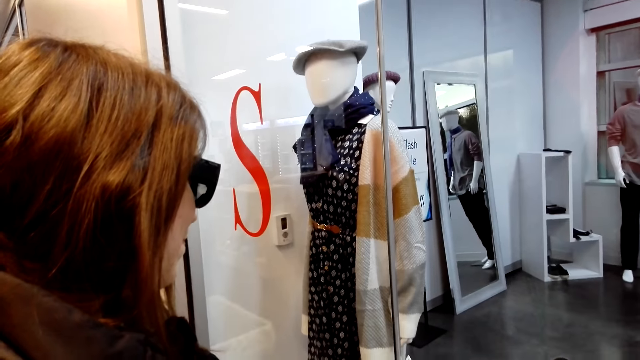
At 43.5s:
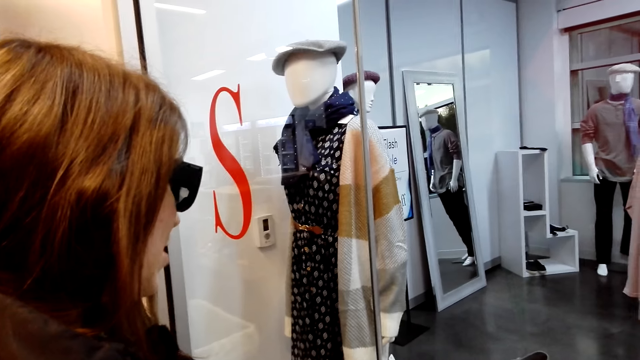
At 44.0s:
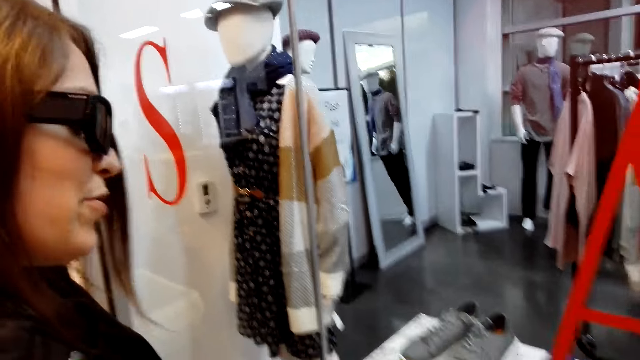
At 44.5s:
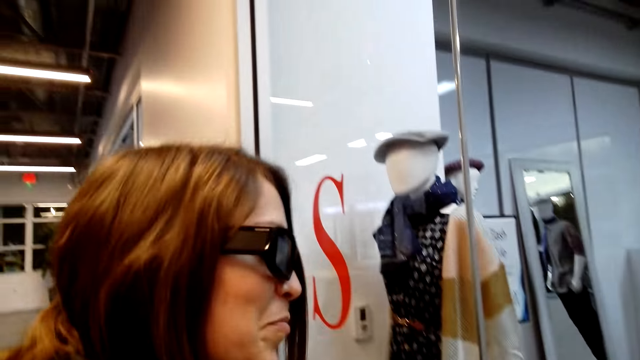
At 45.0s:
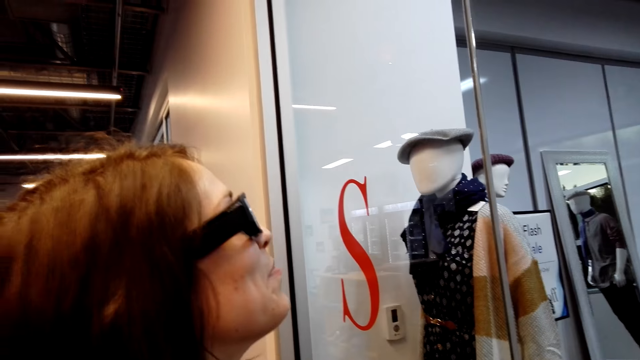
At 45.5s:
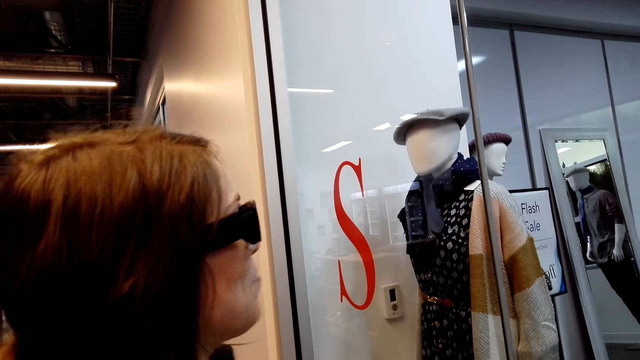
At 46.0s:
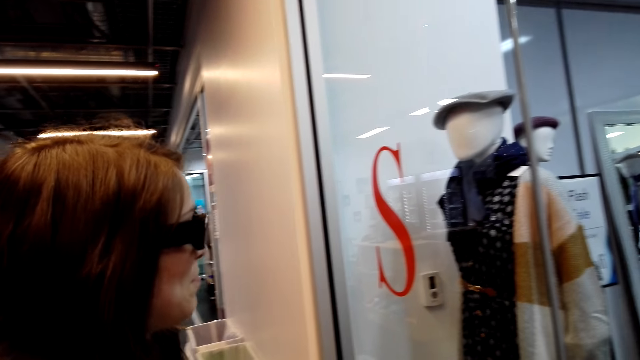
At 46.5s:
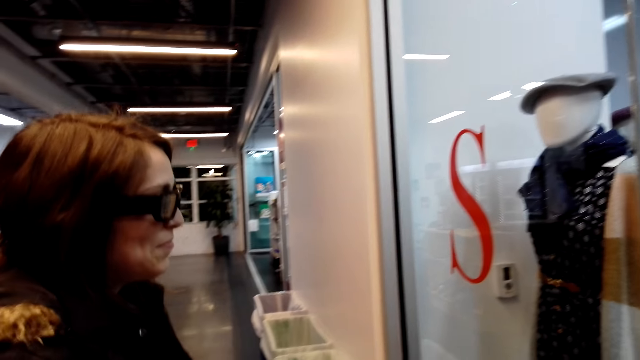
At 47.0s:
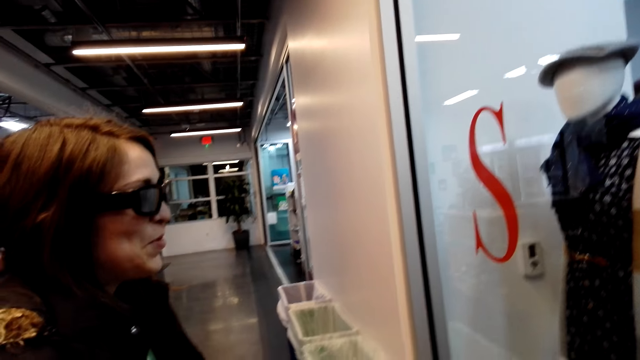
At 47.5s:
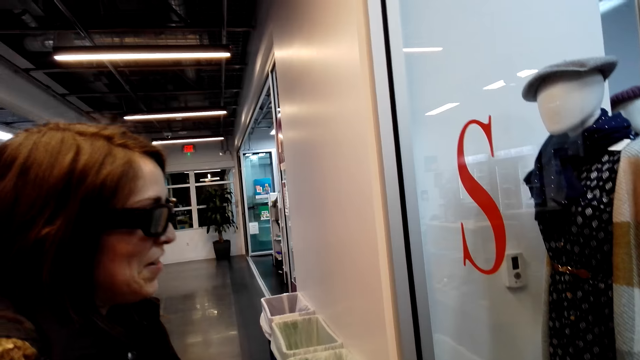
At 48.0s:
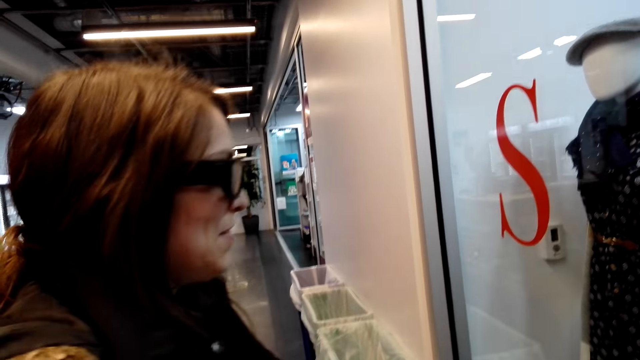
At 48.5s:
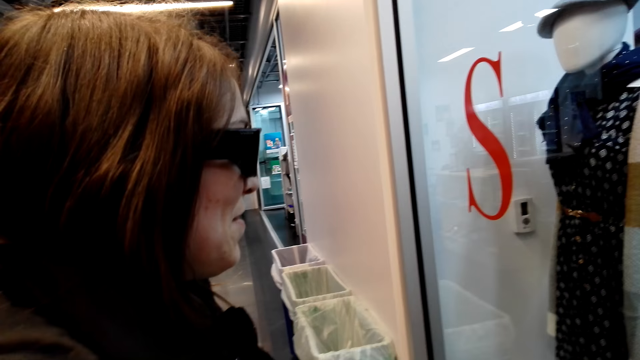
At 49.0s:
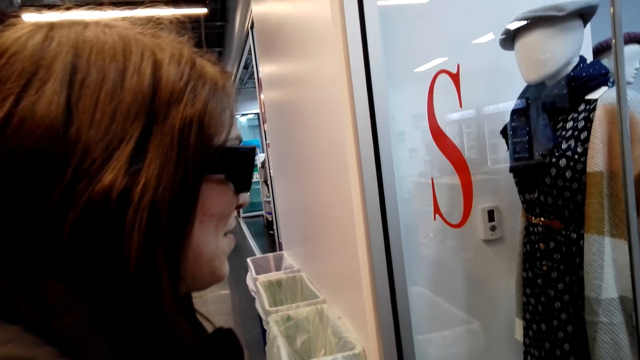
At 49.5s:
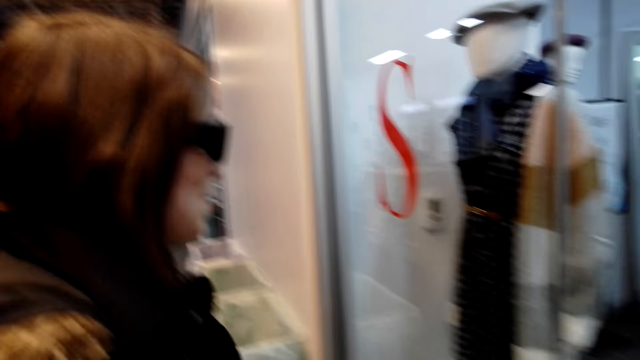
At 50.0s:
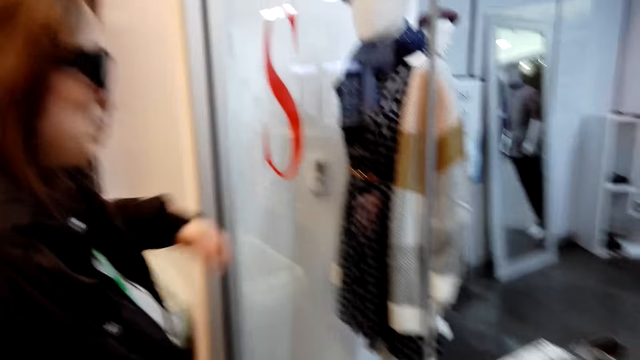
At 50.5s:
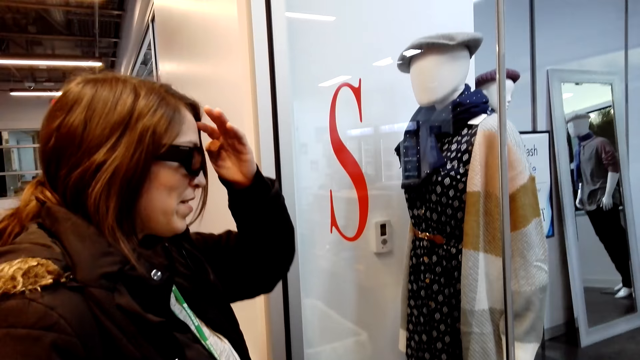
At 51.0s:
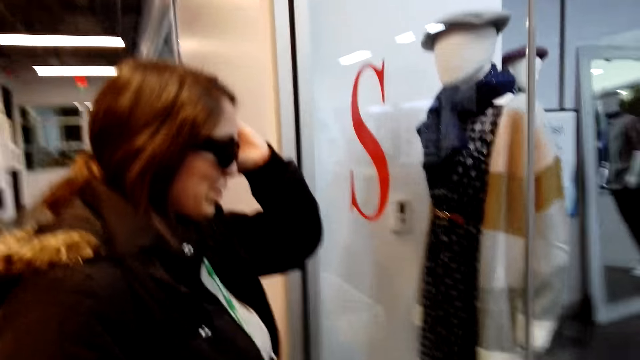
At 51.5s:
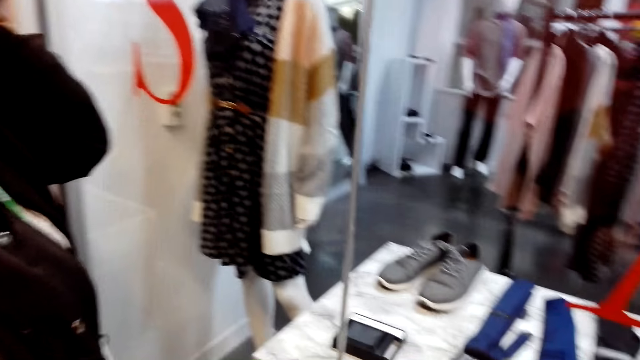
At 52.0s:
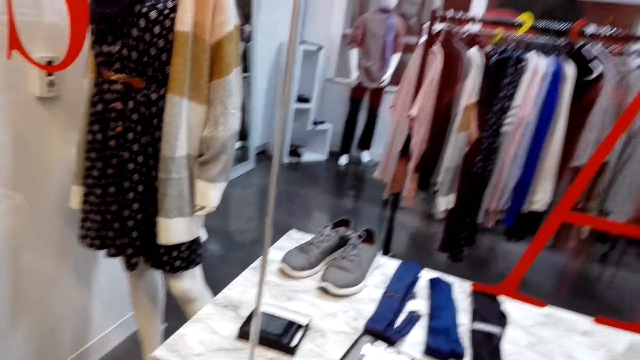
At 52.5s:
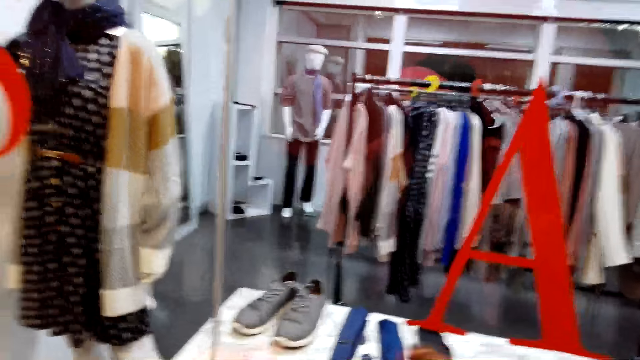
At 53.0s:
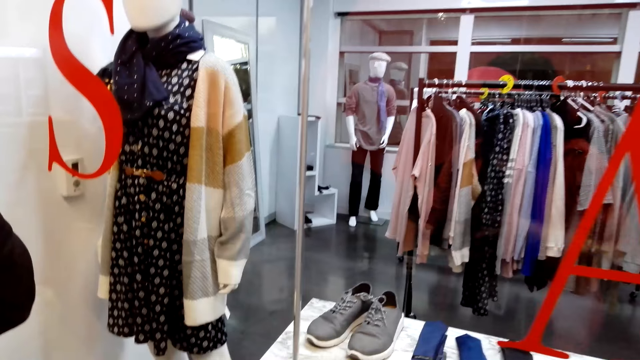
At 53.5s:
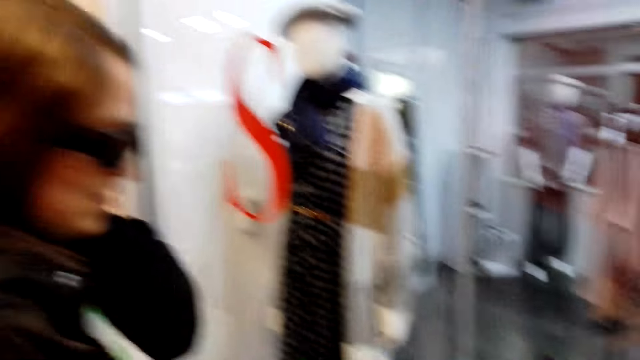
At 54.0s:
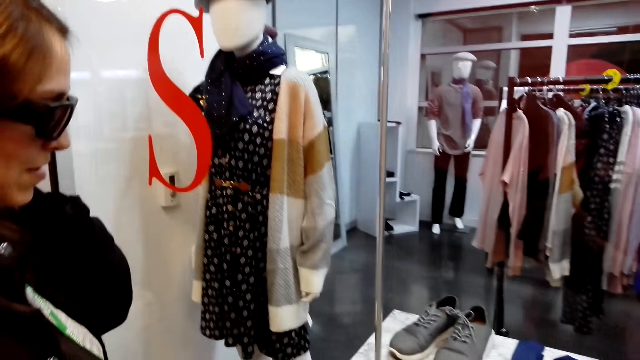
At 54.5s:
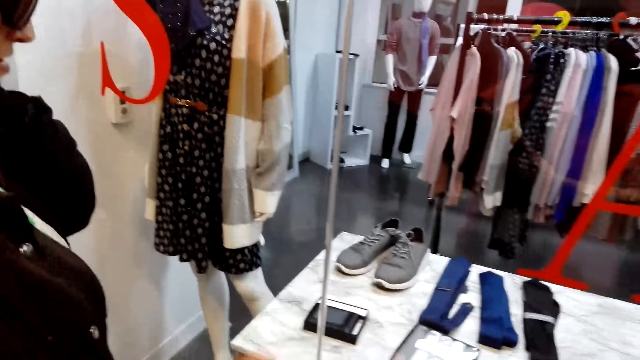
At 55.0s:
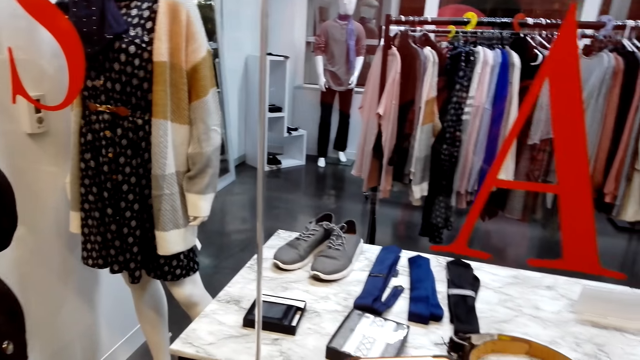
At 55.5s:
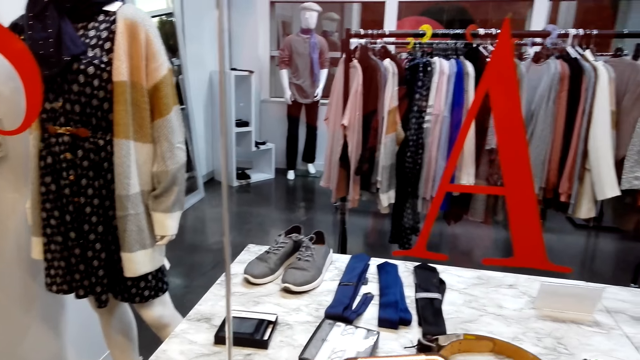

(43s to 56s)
The camera wearer looks at the clothes store.

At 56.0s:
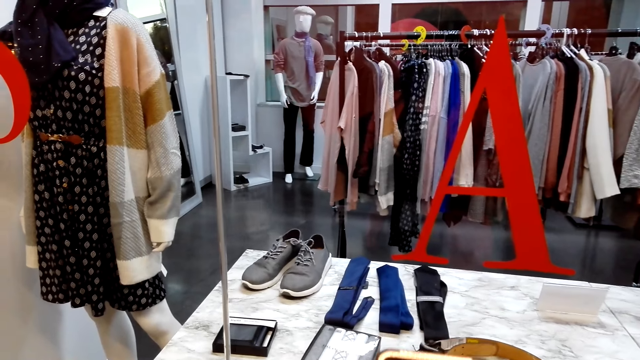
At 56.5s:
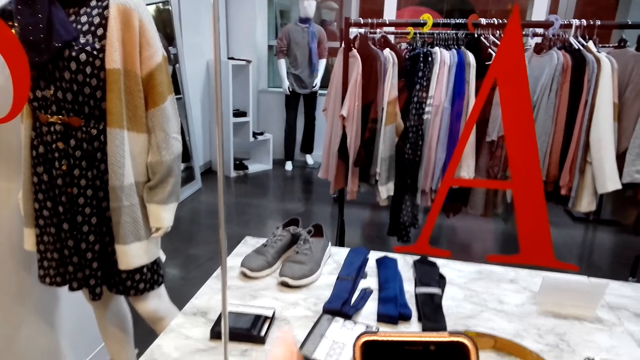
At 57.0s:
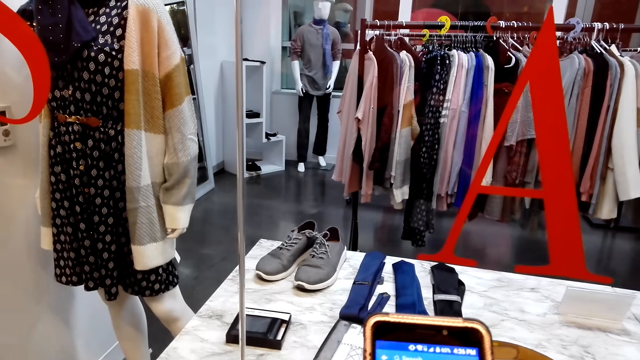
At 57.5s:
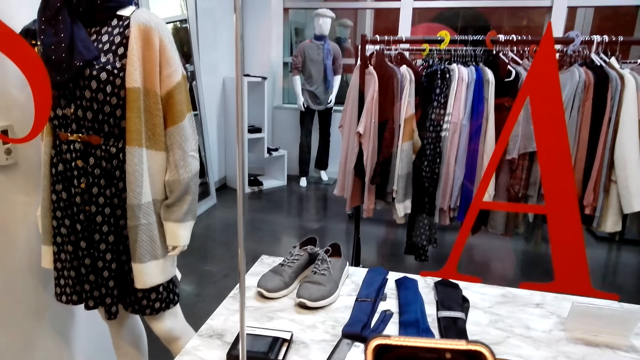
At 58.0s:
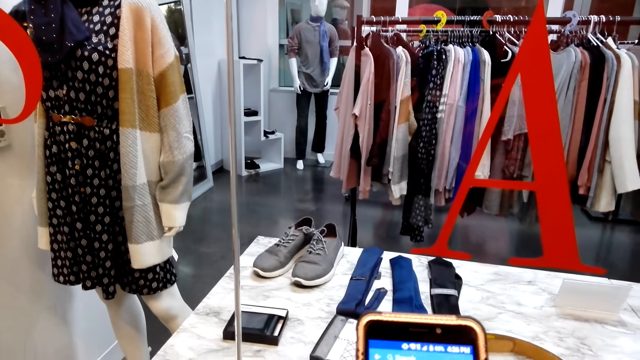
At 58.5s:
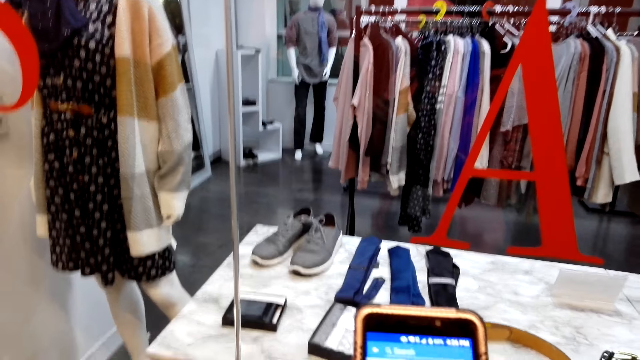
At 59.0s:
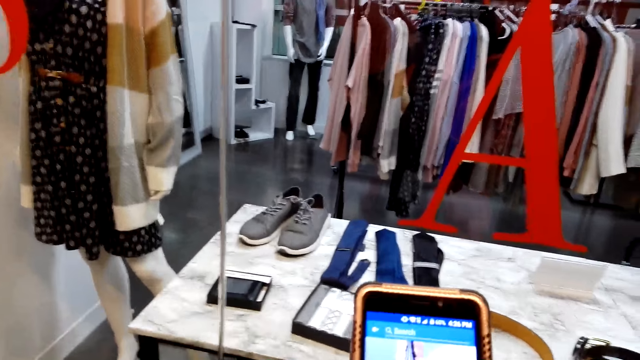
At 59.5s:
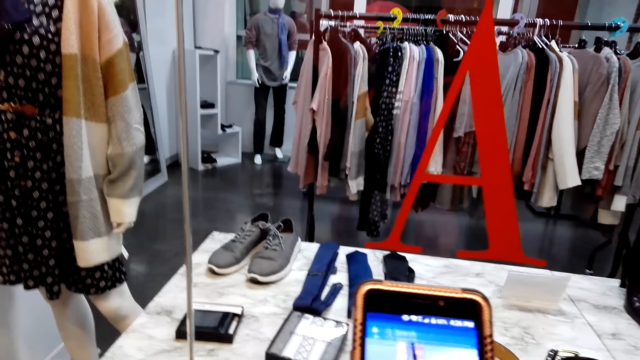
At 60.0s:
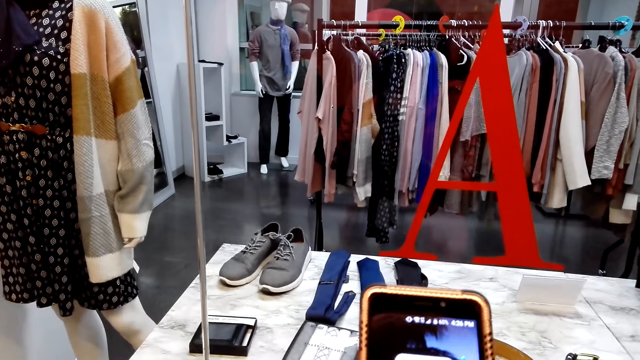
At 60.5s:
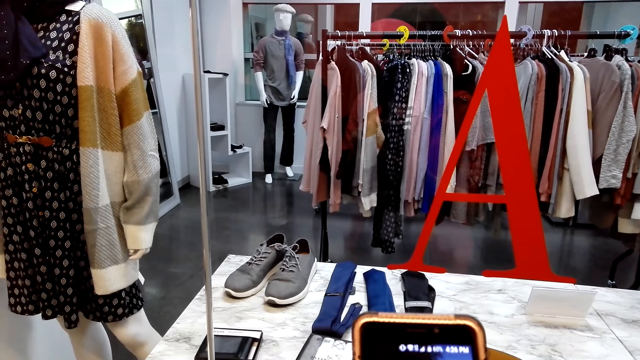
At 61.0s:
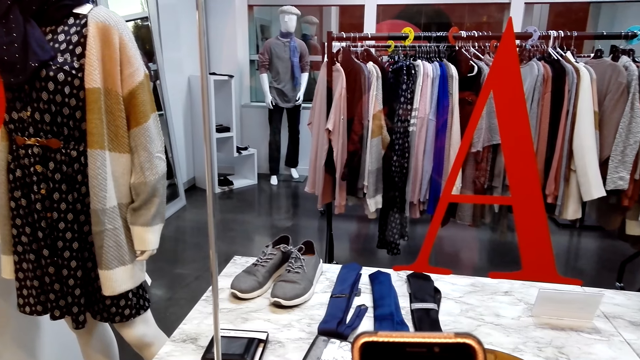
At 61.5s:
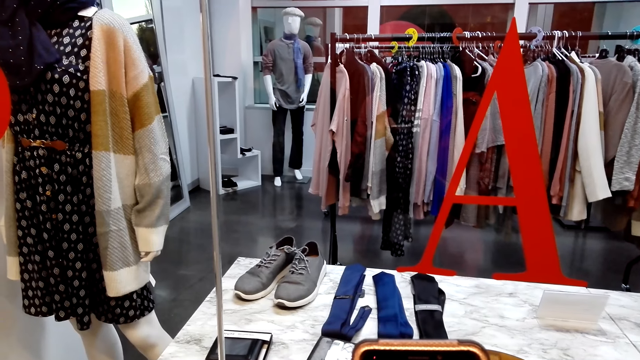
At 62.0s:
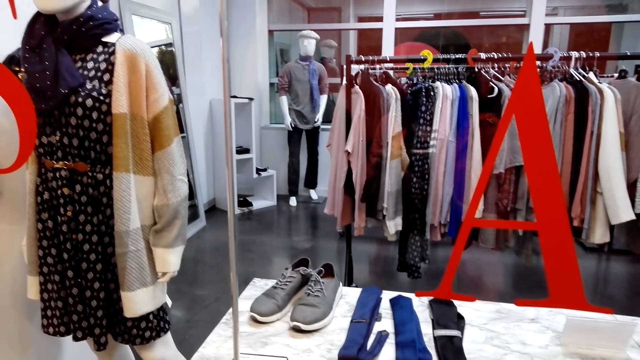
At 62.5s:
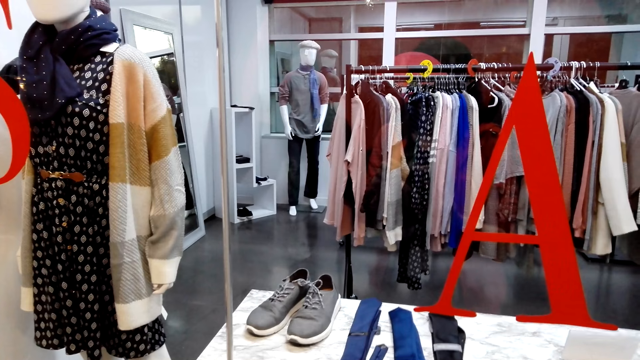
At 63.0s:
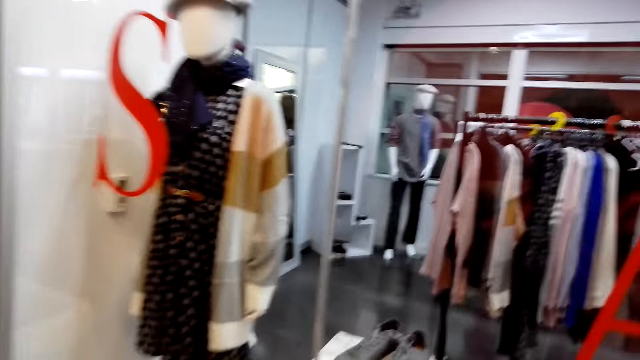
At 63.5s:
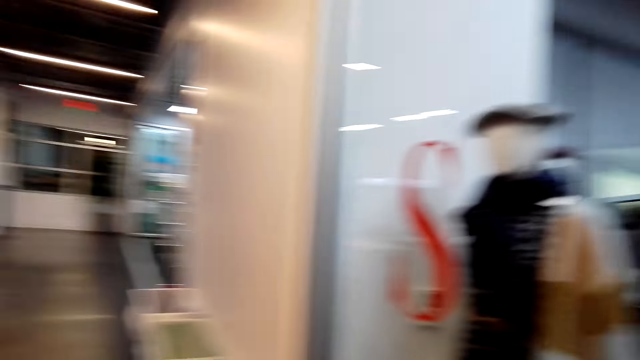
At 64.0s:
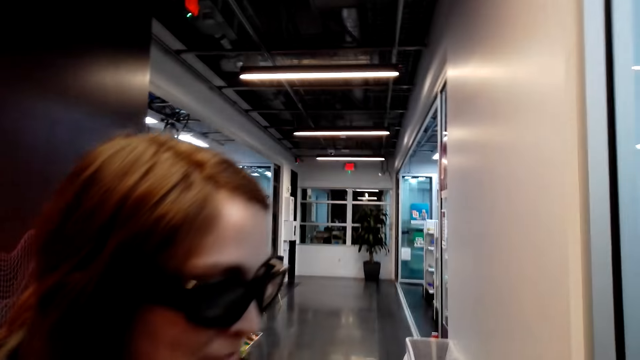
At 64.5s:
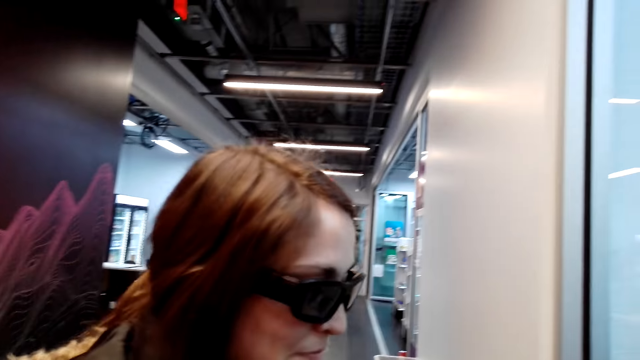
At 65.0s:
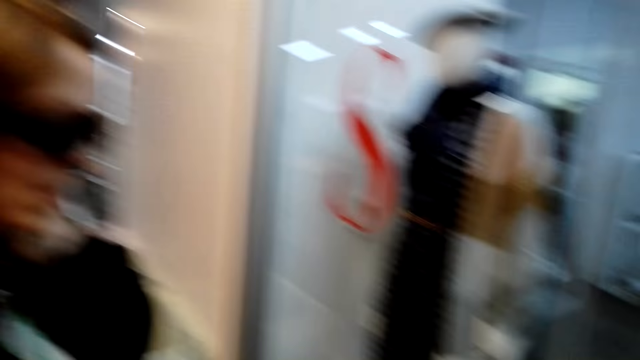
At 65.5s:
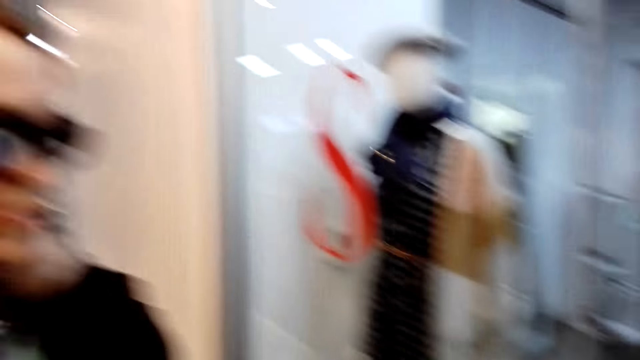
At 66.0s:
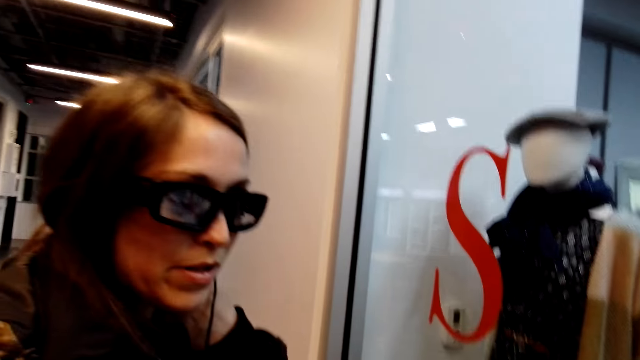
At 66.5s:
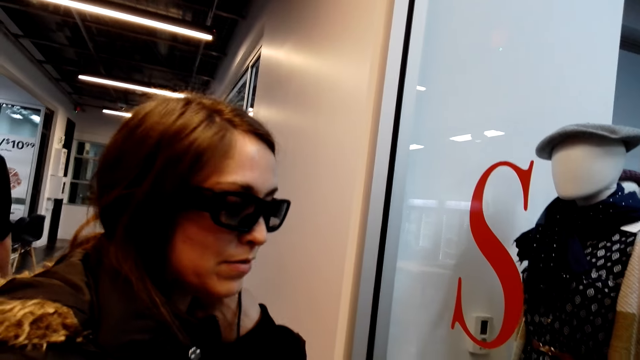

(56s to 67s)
The camera wearer scrolls through the phone. They talk to a lady and look at the lady.
